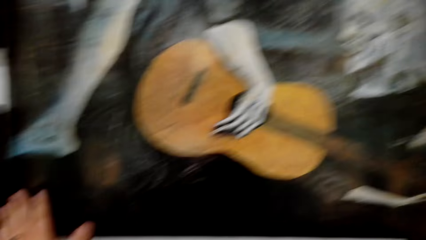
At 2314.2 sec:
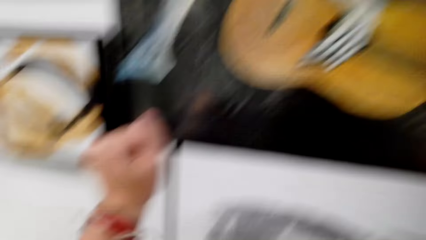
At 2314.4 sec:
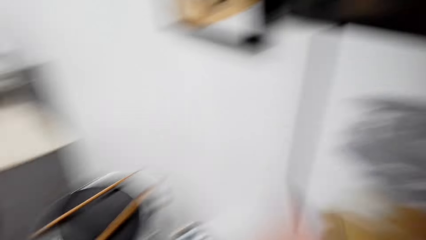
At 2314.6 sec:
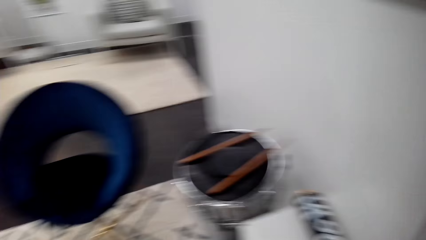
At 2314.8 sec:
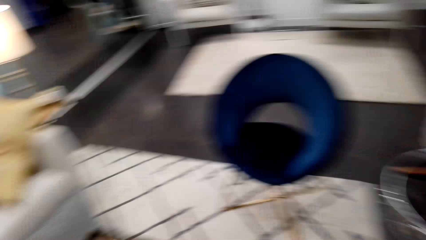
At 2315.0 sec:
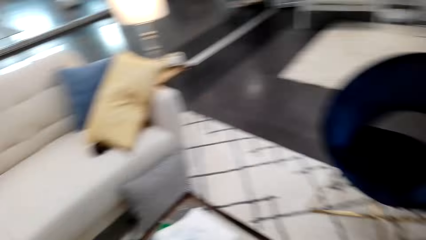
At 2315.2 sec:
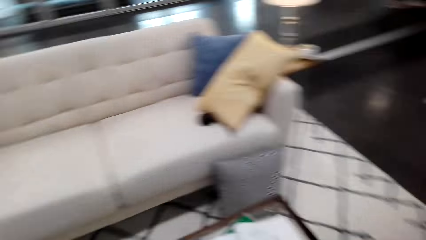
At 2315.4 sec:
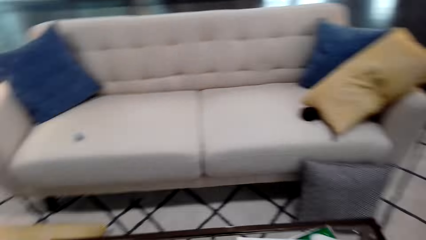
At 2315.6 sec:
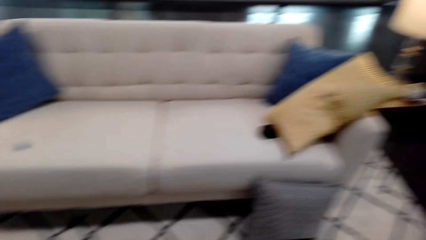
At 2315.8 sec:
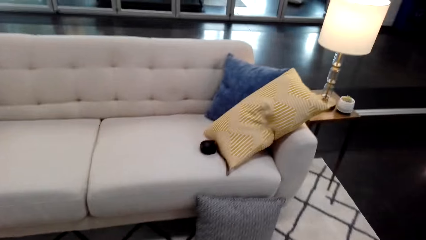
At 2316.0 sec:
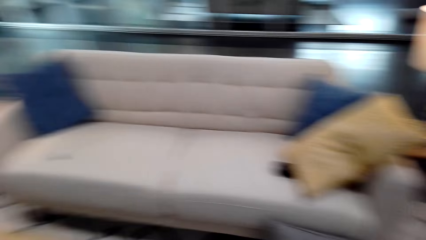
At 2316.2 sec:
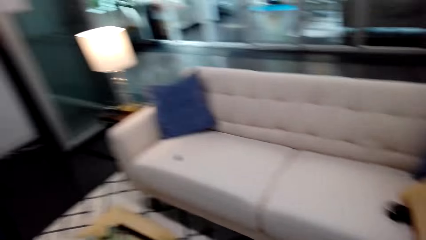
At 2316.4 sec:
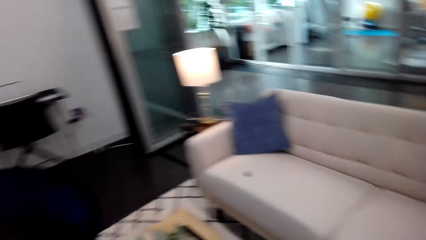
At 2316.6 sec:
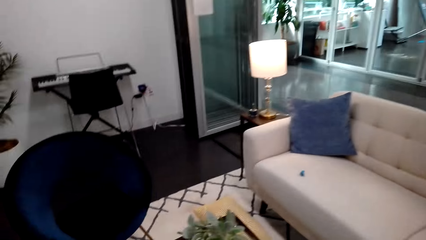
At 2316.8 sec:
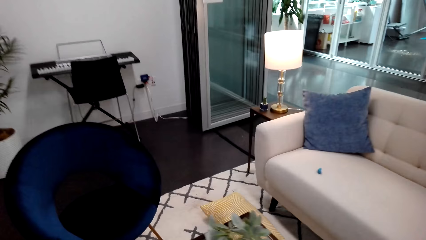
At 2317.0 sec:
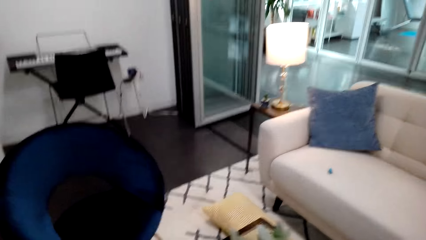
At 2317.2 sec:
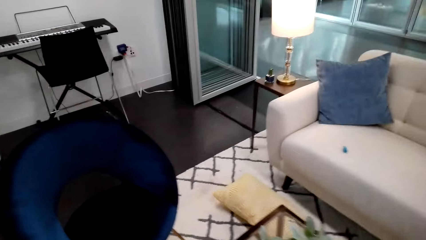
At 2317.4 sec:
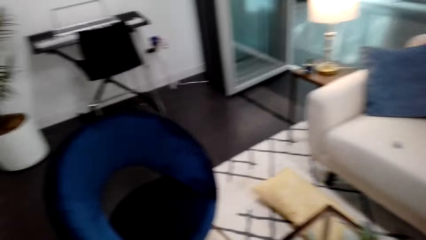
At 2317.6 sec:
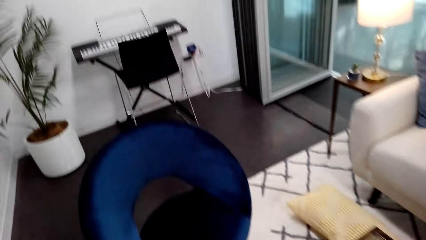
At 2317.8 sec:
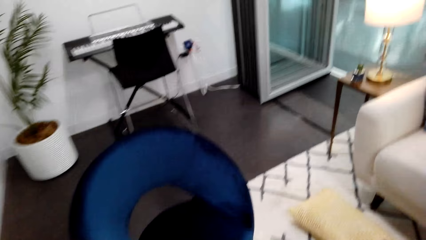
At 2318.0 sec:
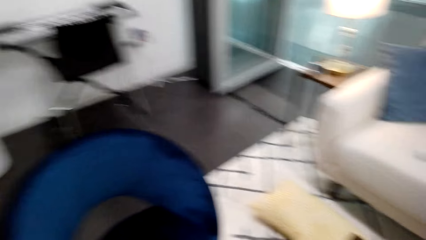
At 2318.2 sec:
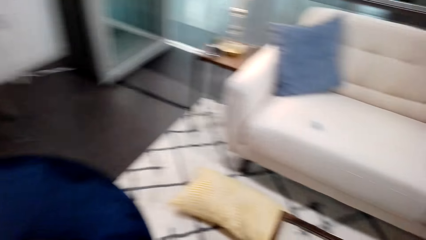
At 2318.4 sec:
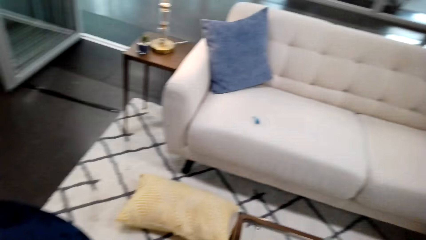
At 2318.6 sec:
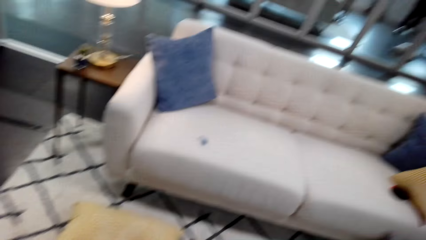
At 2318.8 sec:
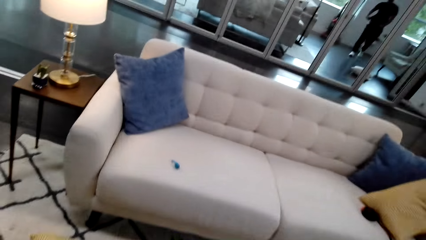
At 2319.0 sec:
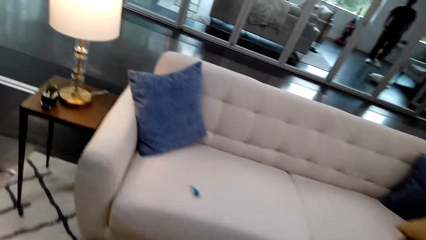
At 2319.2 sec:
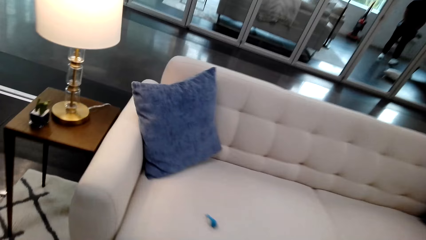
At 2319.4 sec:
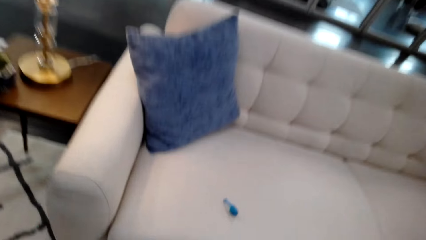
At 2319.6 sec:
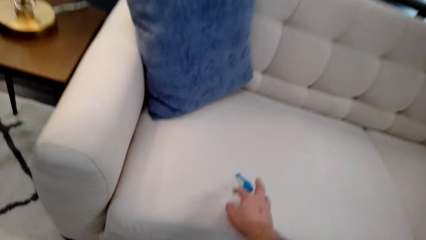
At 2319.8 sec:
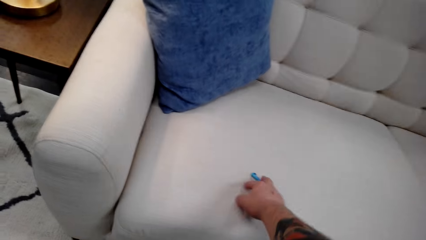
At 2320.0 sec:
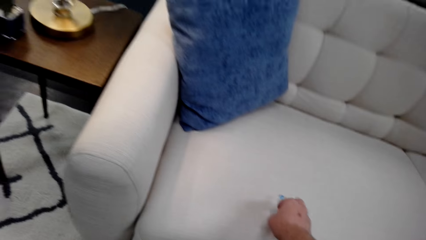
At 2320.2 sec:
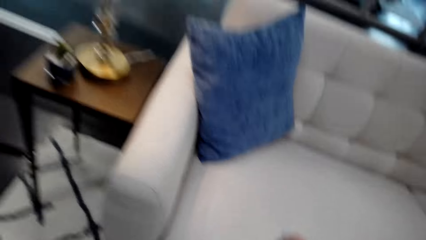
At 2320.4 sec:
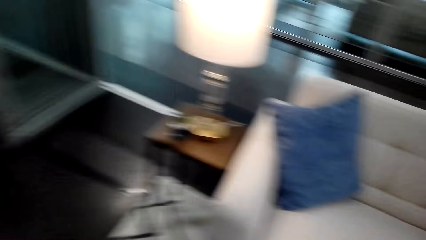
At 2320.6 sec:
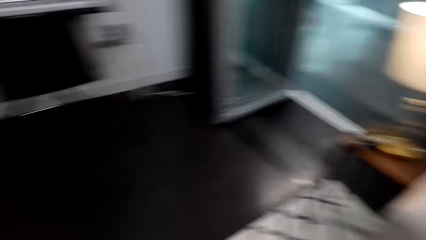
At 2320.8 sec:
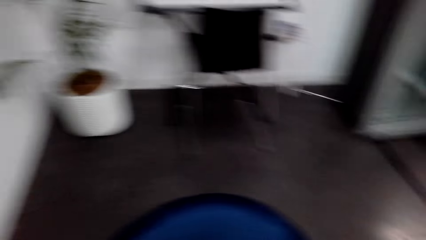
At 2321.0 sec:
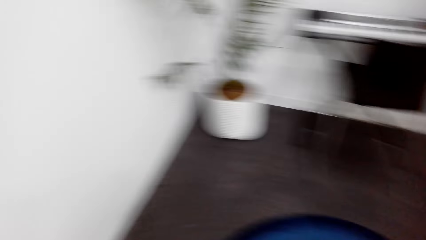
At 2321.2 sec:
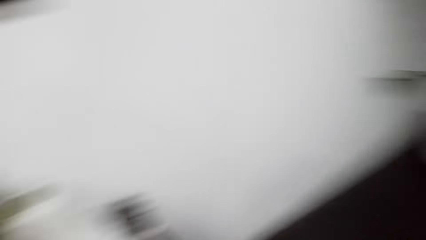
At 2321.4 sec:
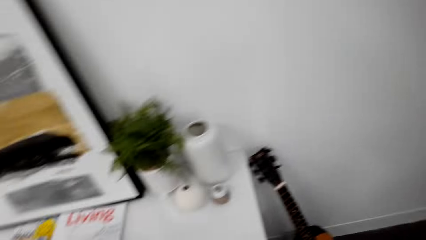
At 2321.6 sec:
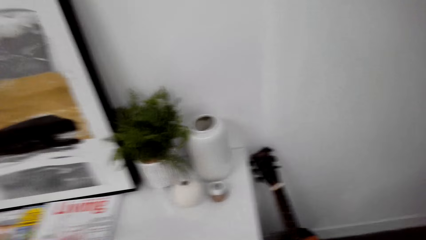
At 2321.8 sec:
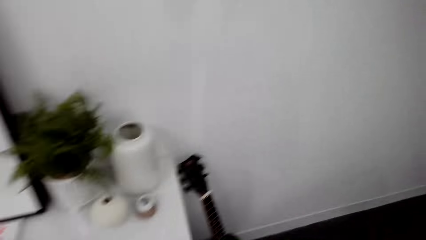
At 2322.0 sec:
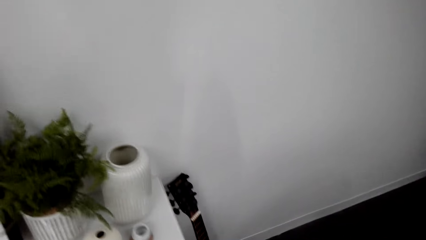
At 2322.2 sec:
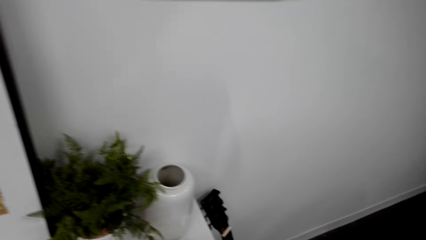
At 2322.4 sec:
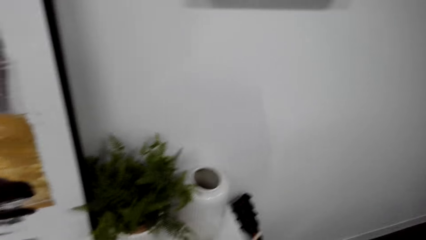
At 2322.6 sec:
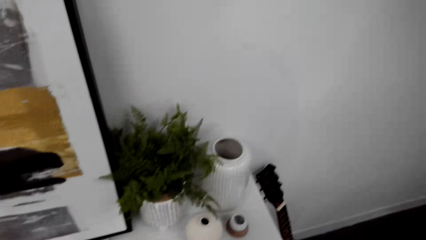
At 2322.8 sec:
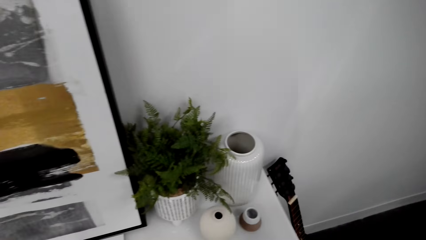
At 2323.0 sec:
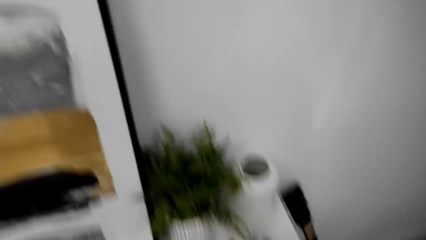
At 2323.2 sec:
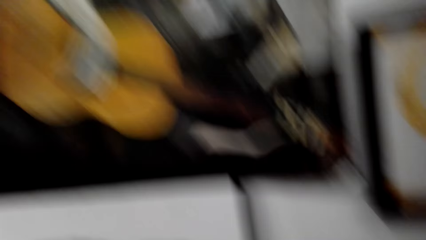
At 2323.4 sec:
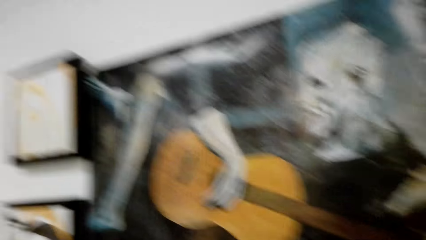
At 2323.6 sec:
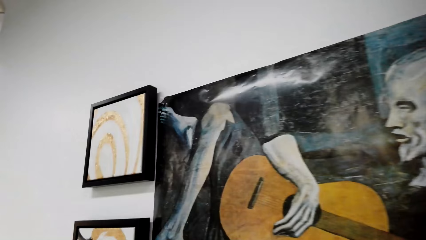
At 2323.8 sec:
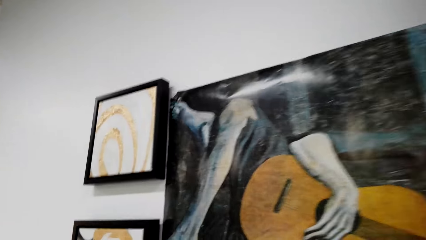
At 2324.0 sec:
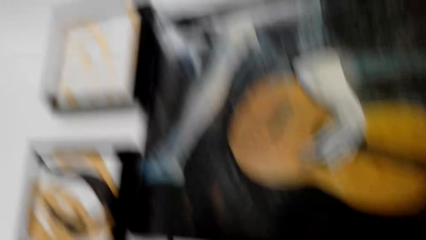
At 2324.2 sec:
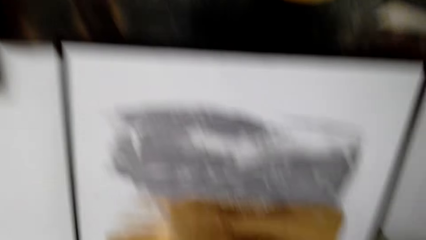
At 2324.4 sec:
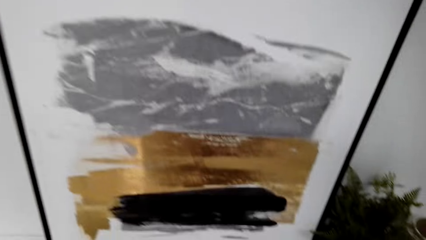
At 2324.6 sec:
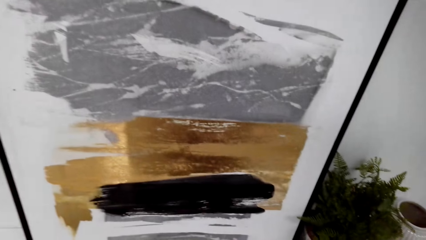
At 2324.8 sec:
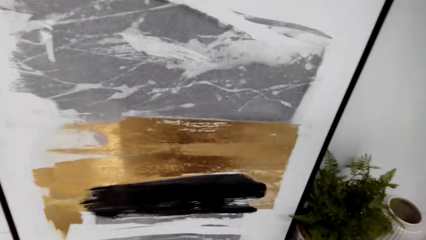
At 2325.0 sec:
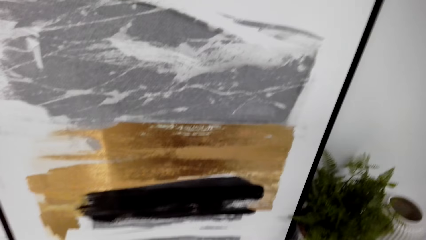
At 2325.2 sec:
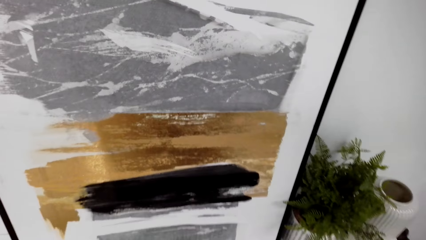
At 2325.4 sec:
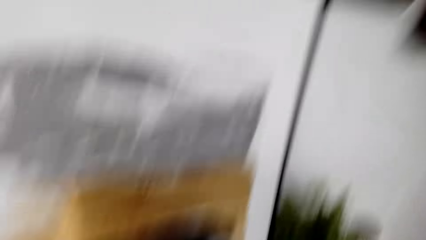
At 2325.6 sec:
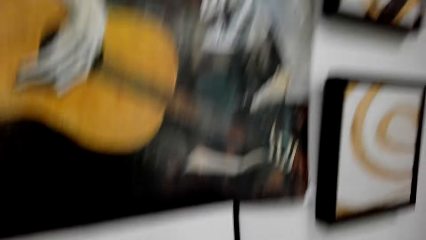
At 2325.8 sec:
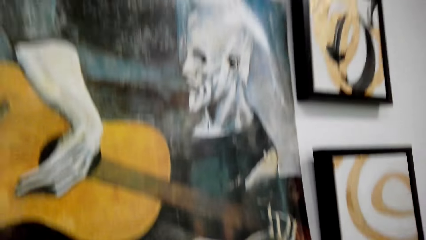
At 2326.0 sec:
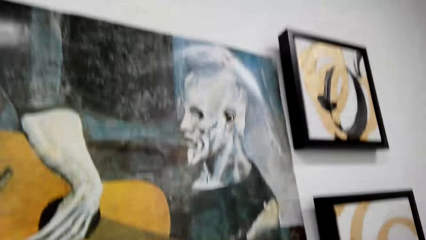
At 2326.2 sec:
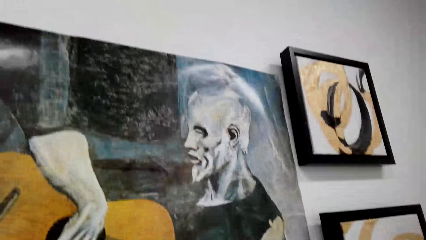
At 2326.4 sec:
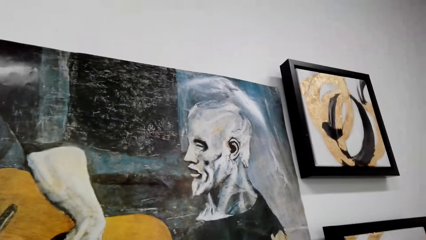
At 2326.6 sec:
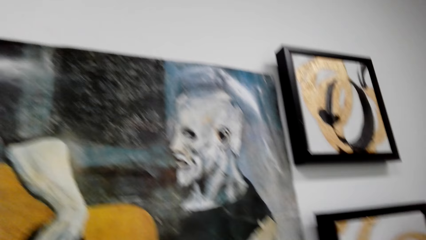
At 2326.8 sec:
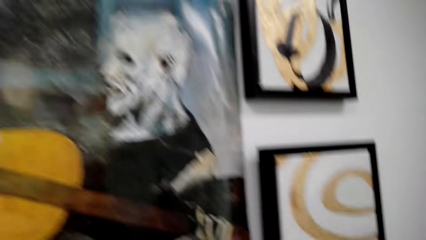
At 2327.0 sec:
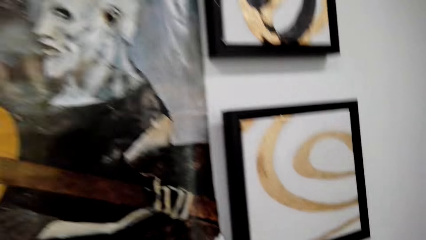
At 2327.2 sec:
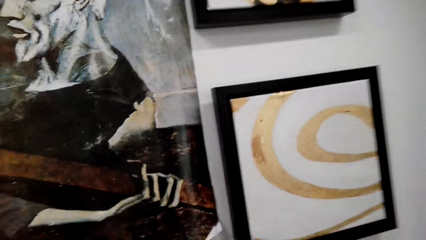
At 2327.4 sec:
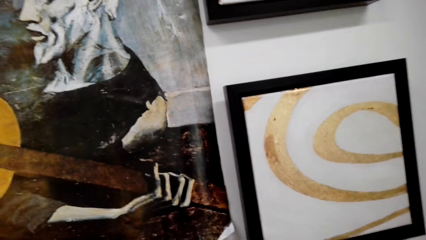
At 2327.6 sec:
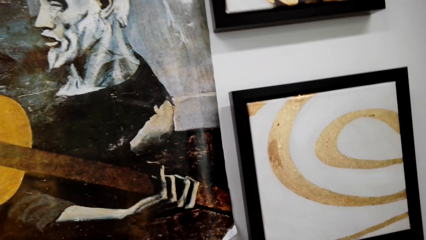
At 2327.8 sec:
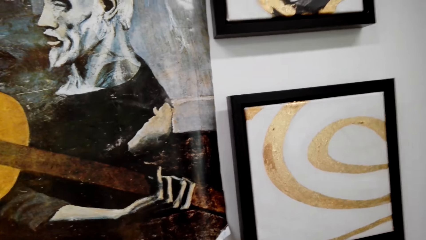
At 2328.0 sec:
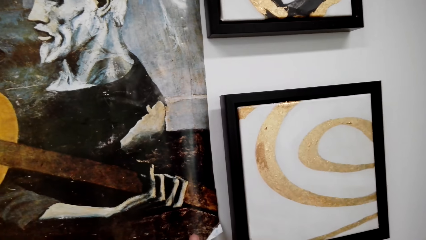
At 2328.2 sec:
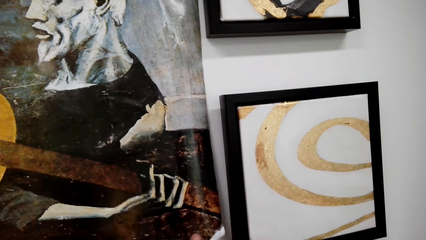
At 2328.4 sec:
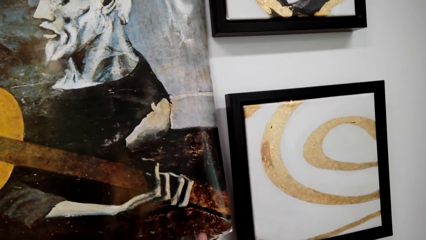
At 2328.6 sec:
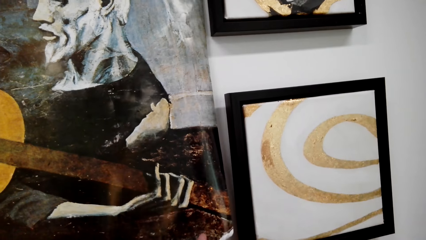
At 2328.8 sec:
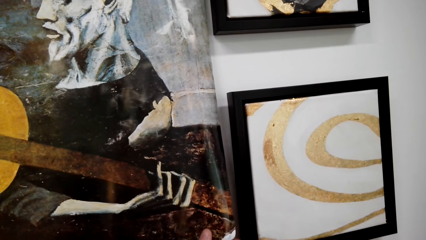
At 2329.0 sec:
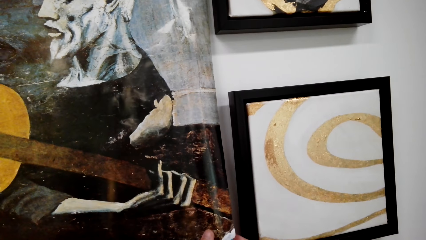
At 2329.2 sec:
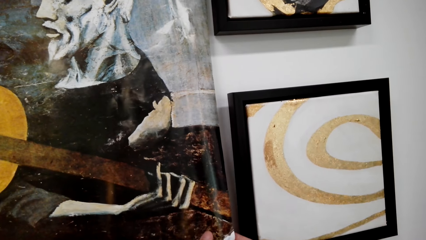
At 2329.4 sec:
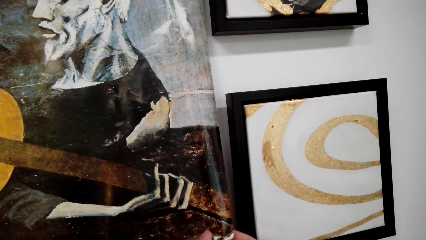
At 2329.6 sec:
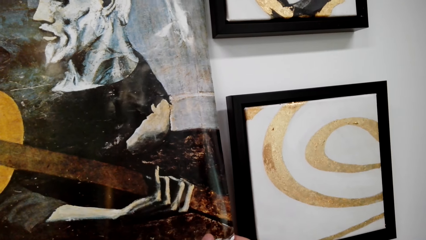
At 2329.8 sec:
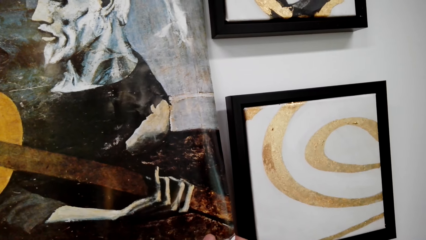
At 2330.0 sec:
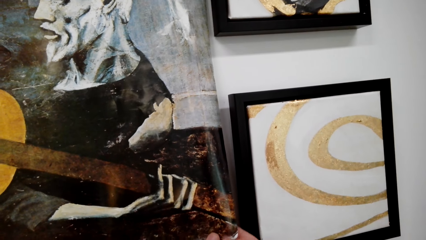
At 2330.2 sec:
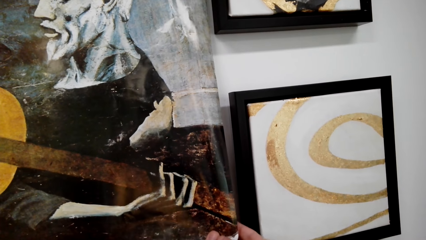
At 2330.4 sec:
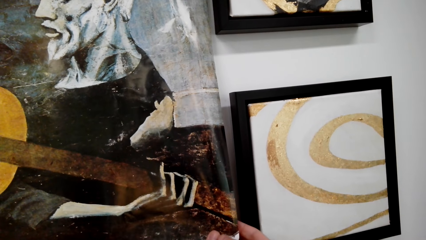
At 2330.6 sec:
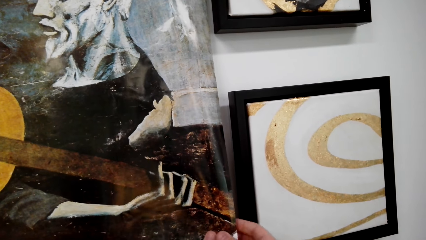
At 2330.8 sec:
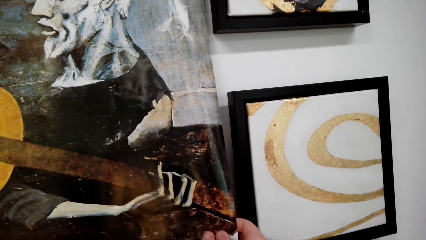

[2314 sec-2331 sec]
The camera wearer looks around the room. They walk around the room. They pick up the sticker from the seat. They stare at the paintings.
